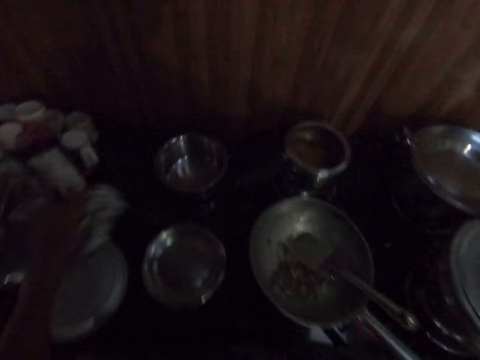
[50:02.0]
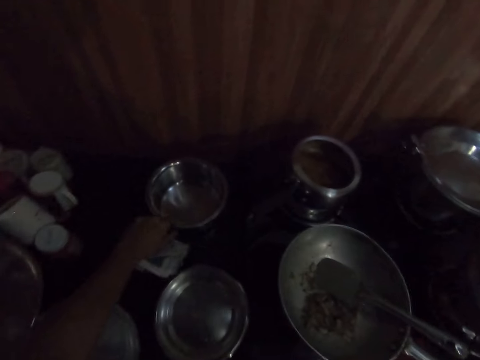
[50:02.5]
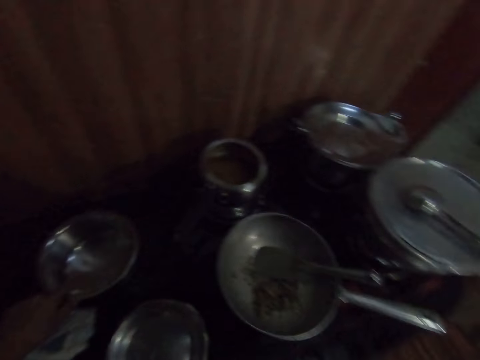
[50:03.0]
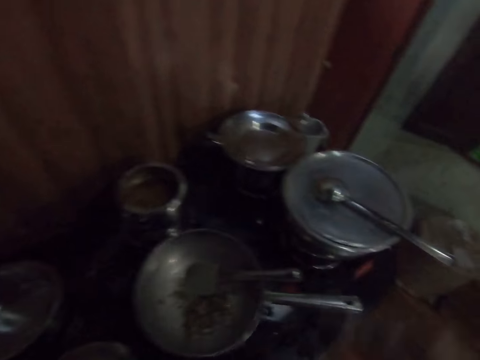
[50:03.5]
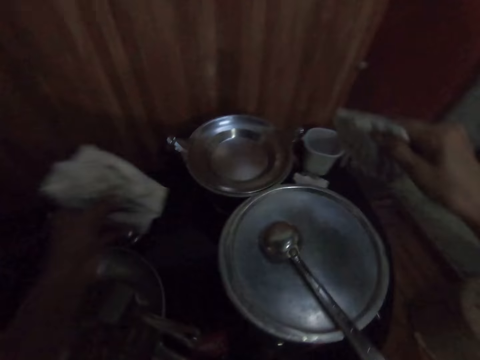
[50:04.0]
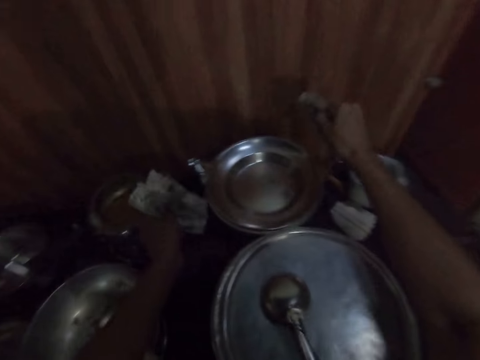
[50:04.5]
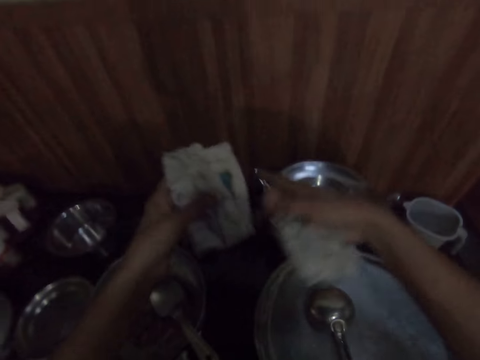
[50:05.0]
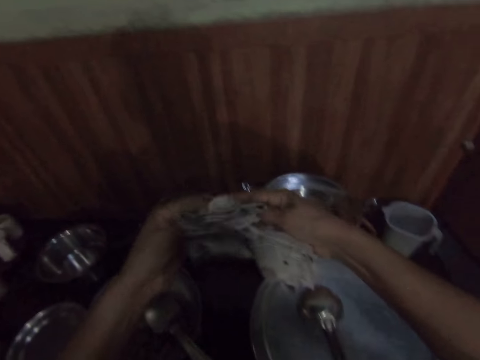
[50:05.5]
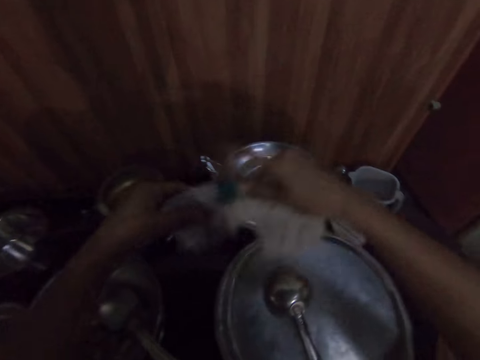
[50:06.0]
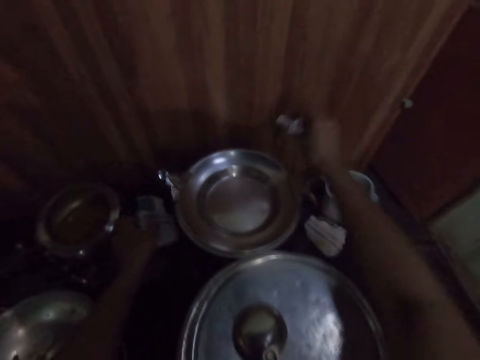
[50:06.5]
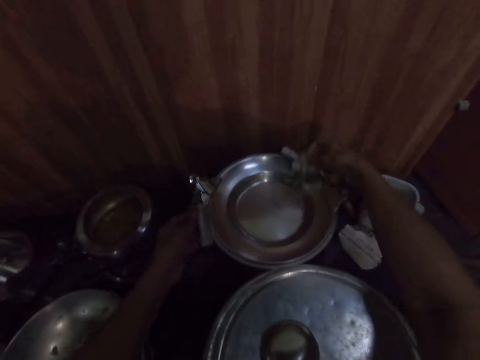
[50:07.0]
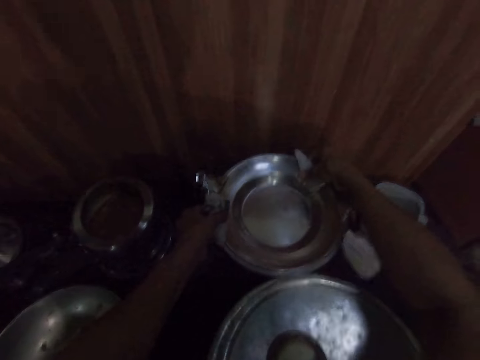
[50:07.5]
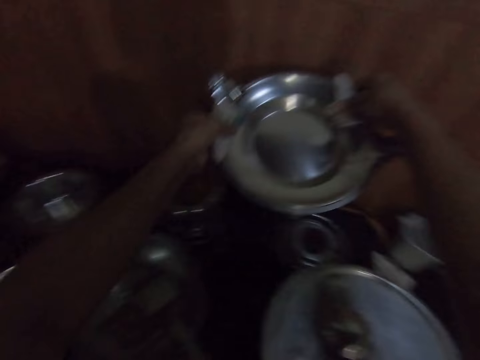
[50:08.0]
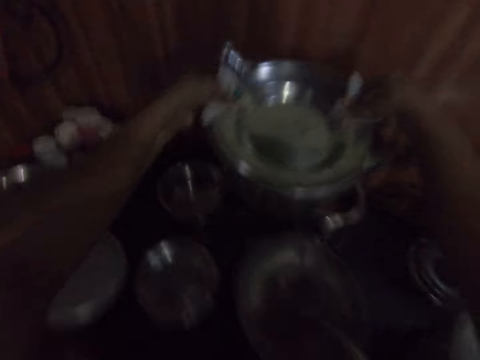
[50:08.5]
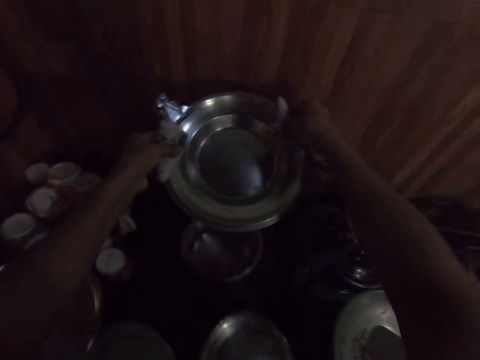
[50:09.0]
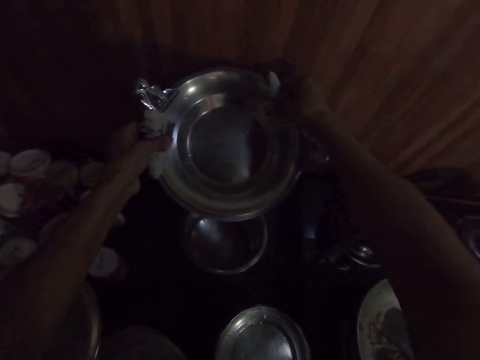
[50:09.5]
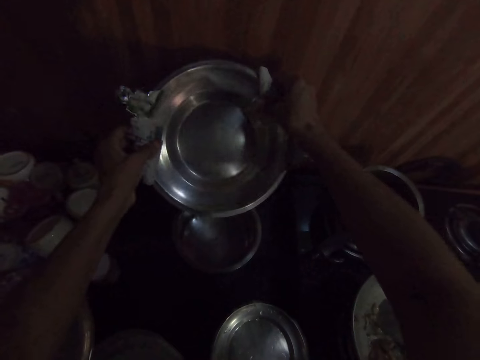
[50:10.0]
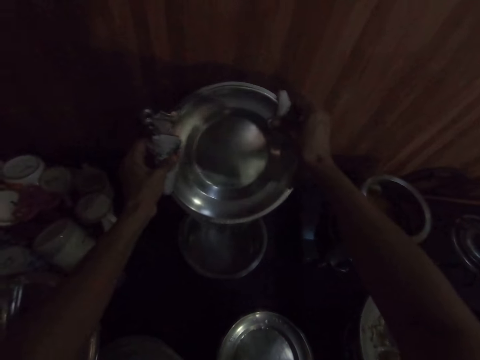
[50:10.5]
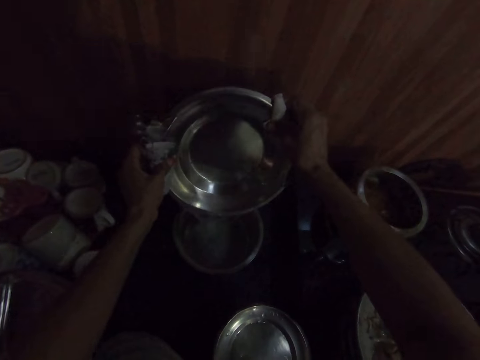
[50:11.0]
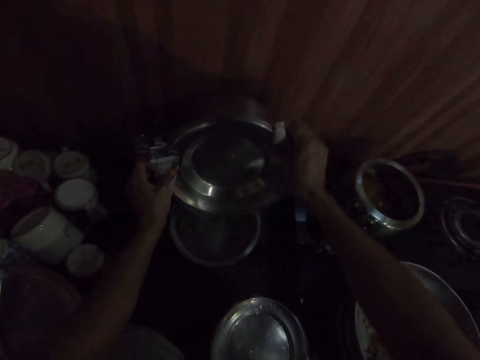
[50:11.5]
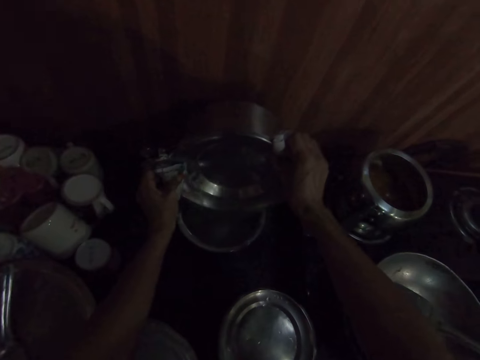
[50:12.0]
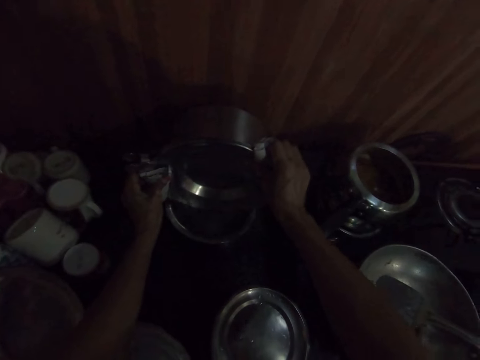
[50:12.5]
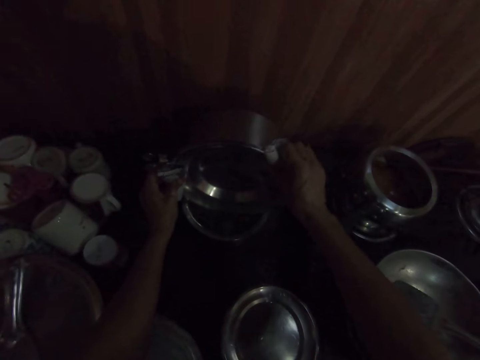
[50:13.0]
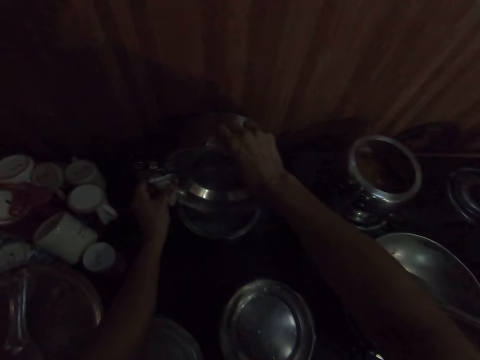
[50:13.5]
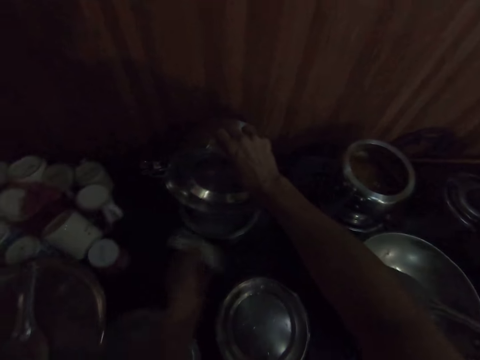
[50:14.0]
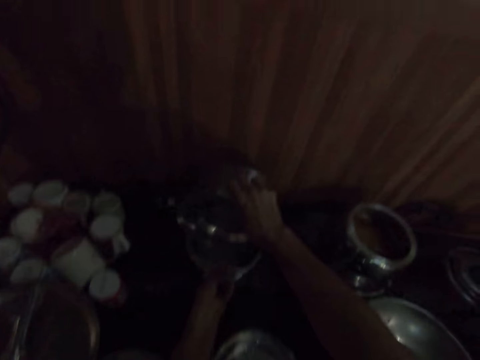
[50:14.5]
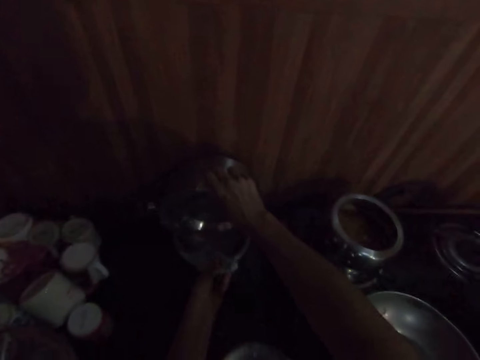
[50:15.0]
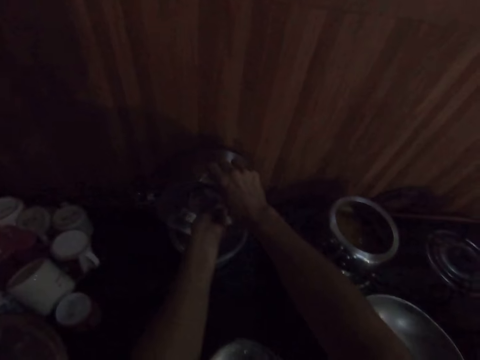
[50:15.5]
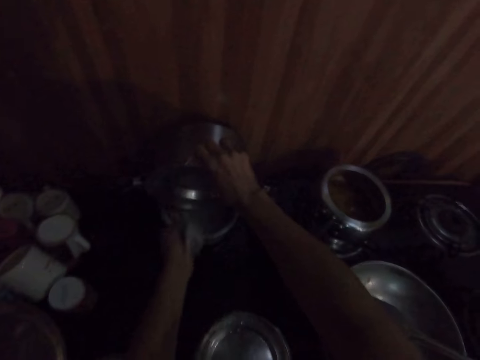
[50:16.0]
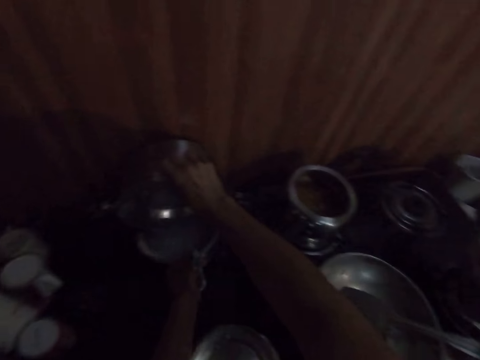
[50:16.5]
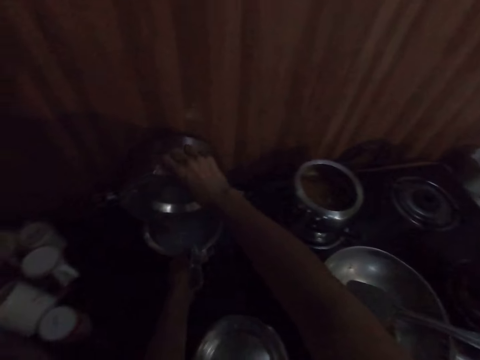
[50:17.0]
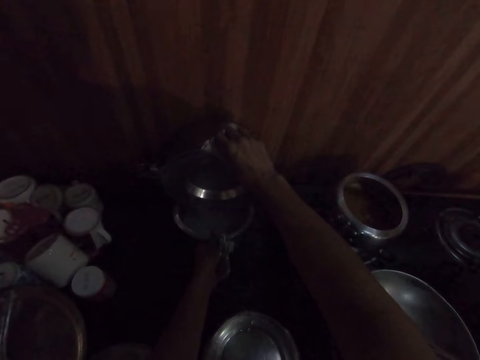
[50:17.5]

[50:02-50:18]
The camera wearer picks the cooking pot. She moves a bowl on a cabinet with her left hand. She folds the piece of paper in her left hand with her hands. She picks the pot on the cooker with her hands. She pours the soup in the cooking pot. She drains water from the pot into the bowl on the cabinet with her hands. She places the pot on the bowl with her hands. She moves the bowl with her left hand on the cabinet.

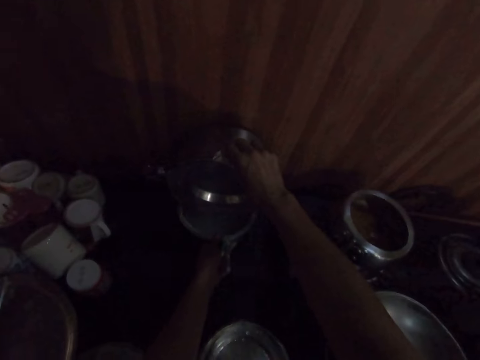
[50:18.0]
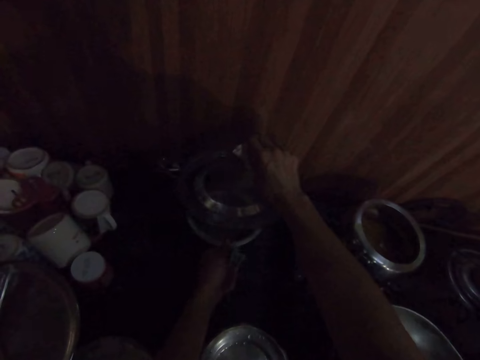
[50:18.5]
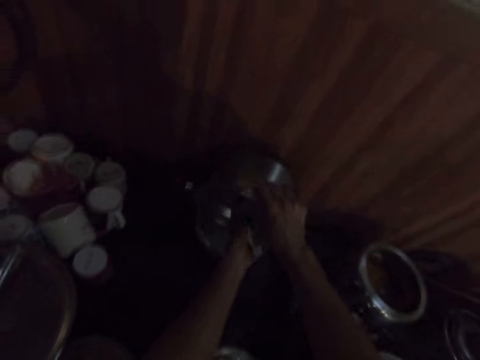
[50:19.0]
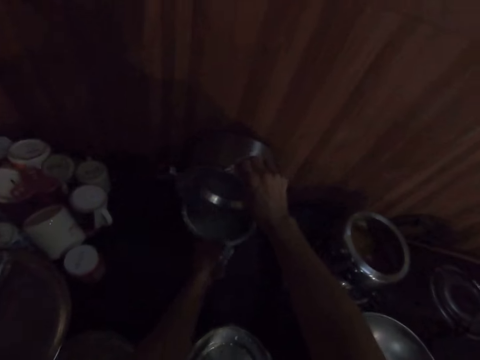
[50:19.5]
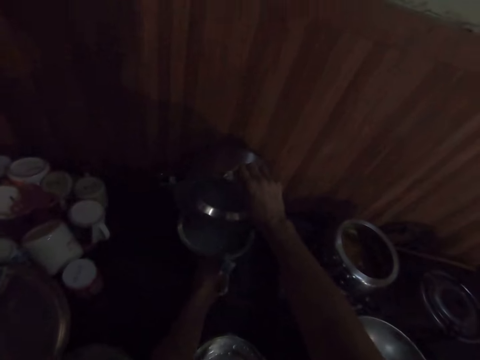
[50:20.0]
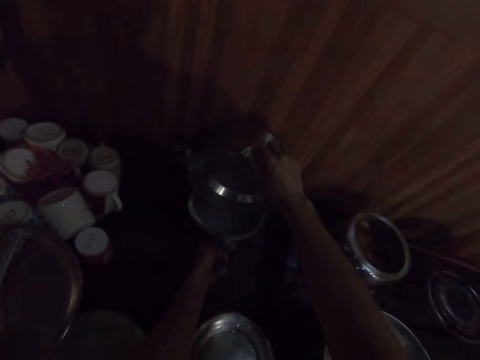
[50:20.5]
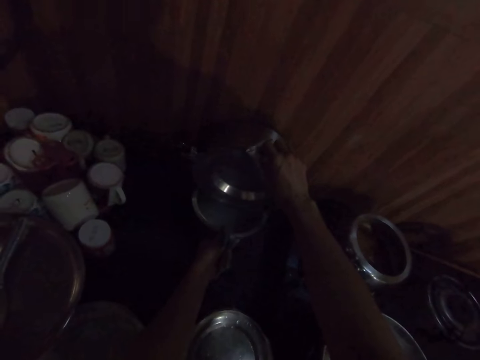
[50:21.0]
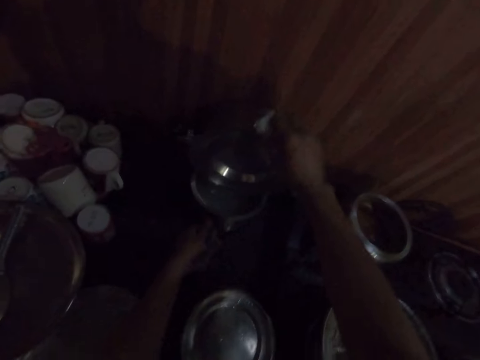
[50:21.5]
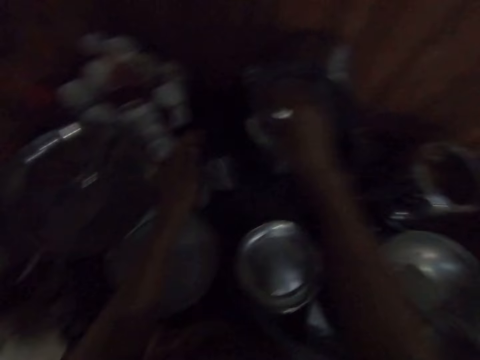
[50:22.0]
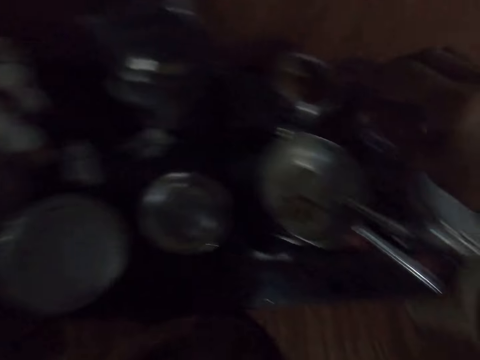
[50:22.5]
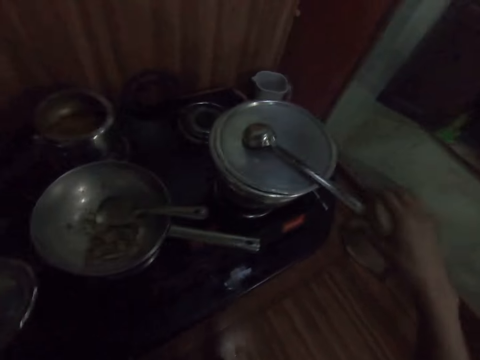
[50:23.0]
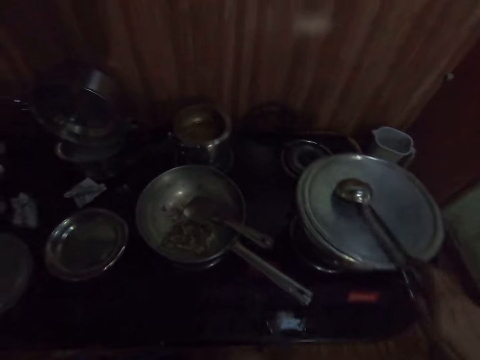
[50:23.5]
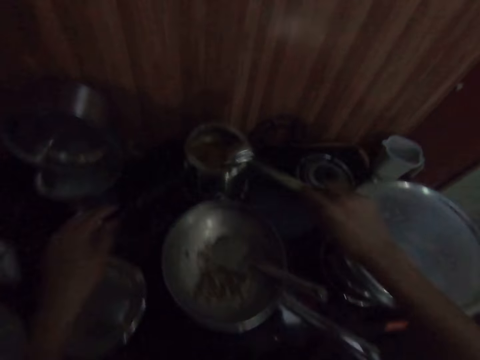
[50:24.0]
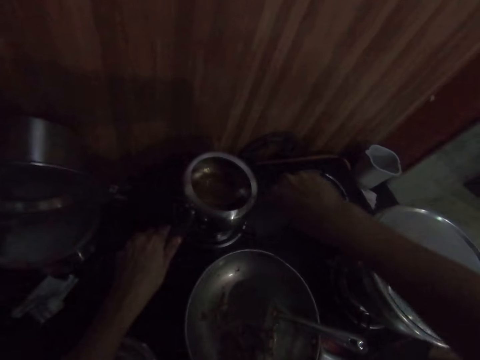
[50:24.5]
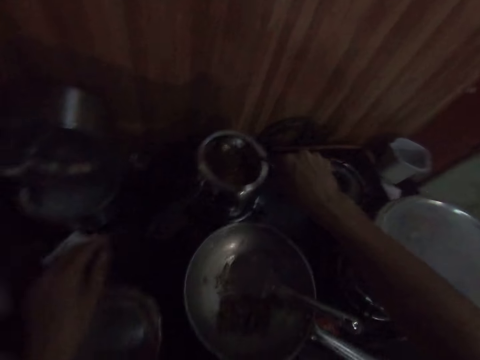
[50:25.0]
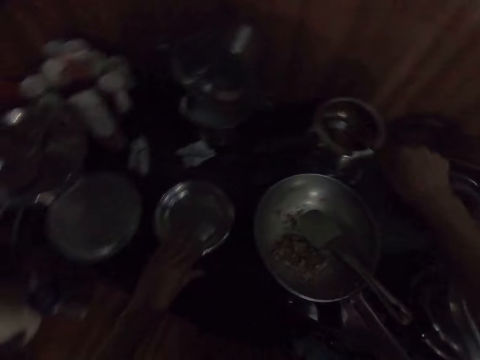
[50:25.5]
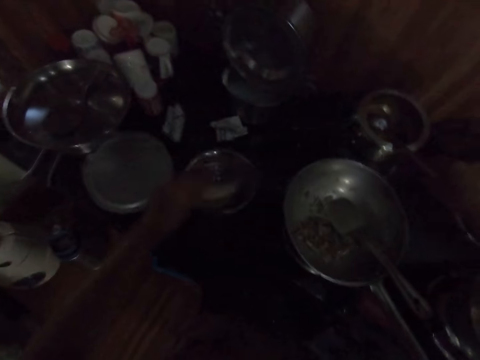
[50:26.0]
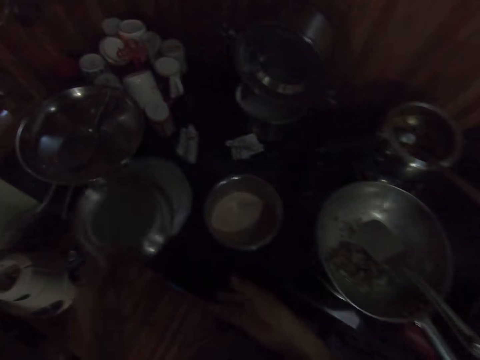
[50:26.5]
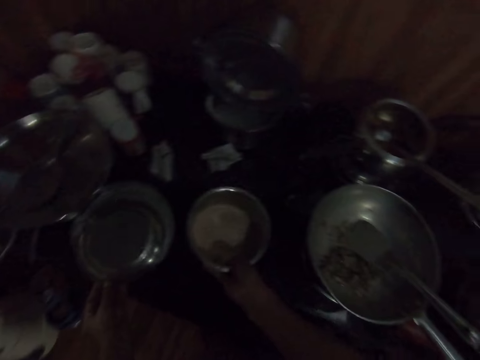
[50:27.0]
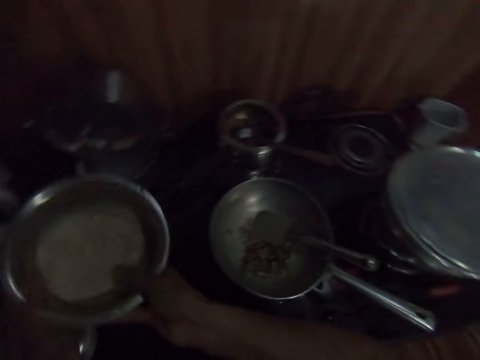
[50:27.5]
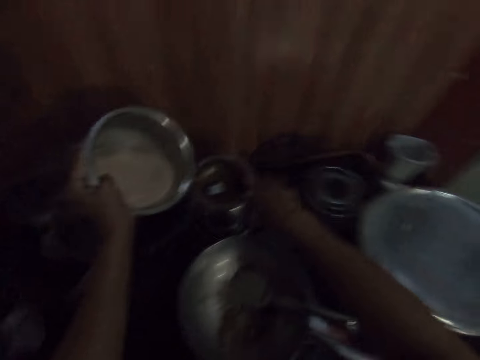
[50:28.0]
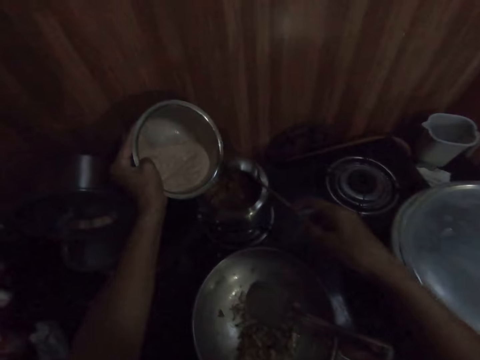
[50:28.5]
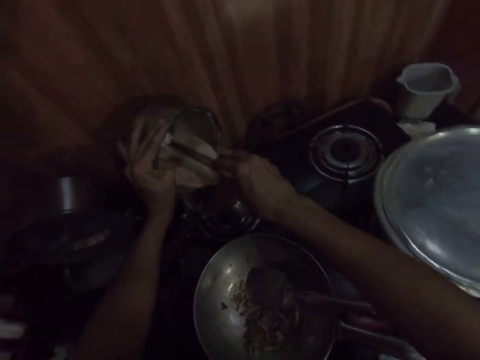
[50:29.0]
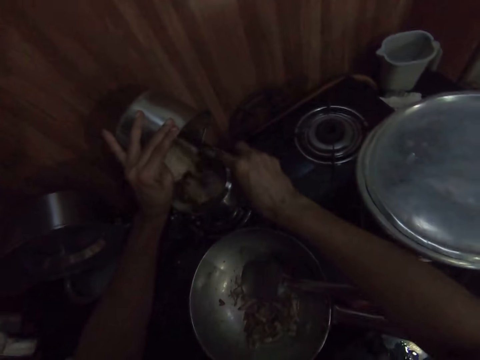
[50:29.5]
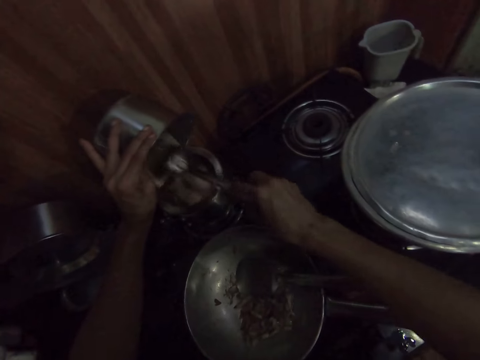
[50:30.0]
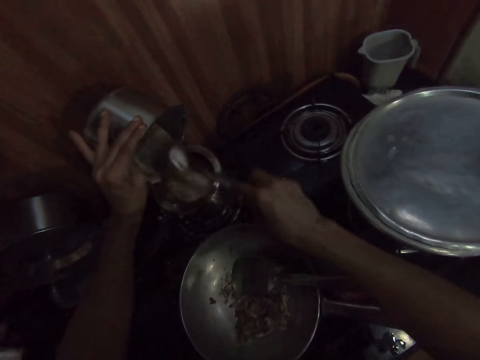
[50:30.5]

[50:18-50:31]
The camera wearer drops the pieces of paper in her hands on the cabinet. She looks around. She picks a serving spoon on a pot on the cooker with her right hand. She holds the pot on the cooker with her left hand. She stirs the pot with the serving spoon in her right hand. She uncovers the food. She picks a plate on a bowl on the cabinet with her left hand. She picks the bowl on the cabinet with her right hand. She picks the cooking pot with food. She passes the bowl from her right to left hand. She picks the serving spoon in her right hand. She pours the porridge in the bowl into the pot with the serving spoon in her right hand.
